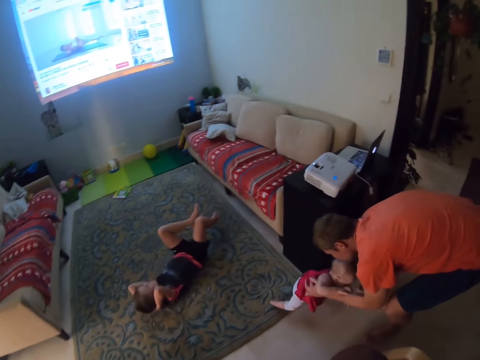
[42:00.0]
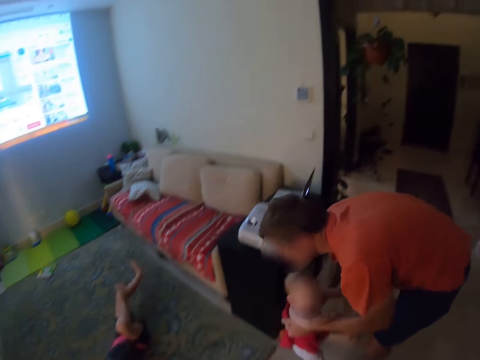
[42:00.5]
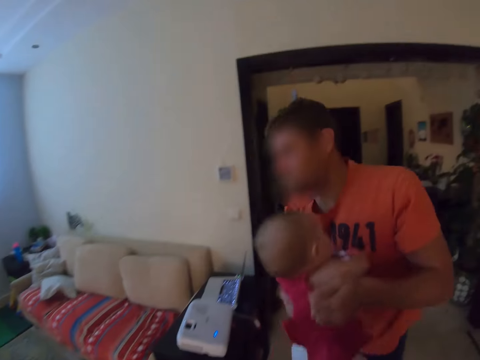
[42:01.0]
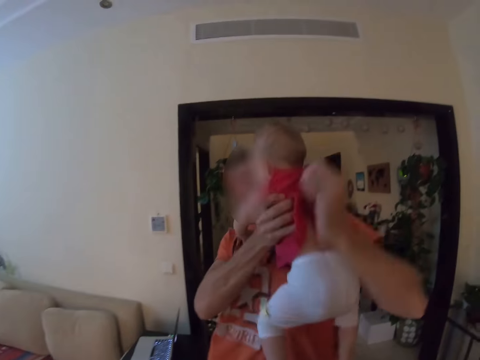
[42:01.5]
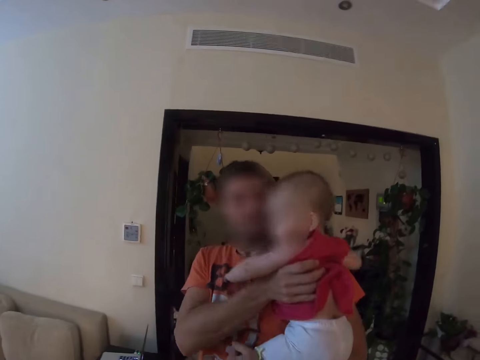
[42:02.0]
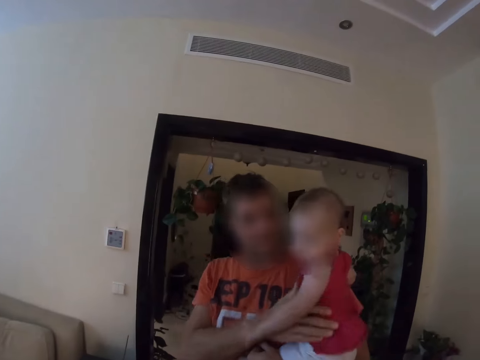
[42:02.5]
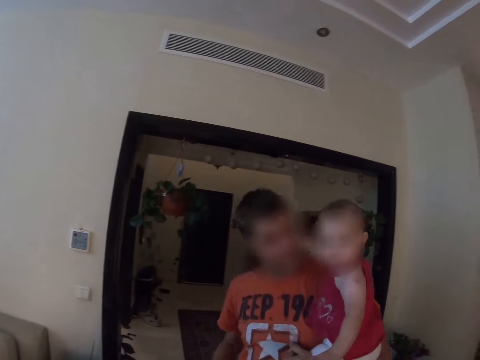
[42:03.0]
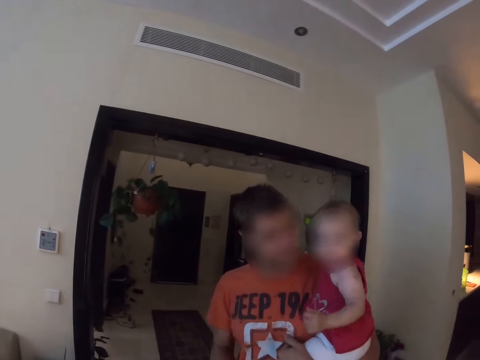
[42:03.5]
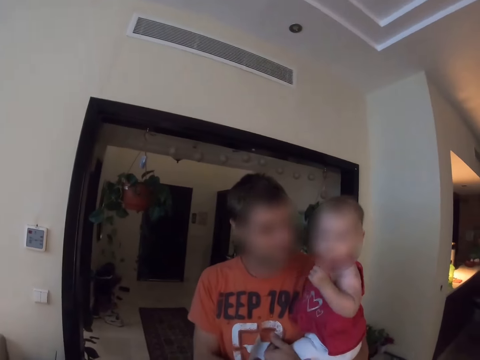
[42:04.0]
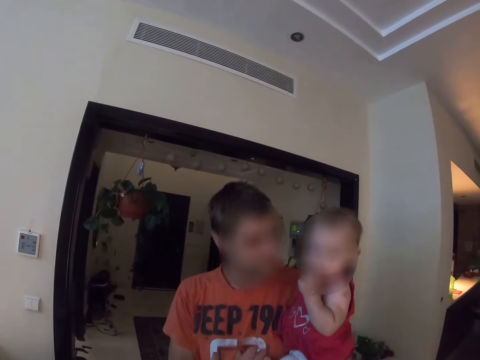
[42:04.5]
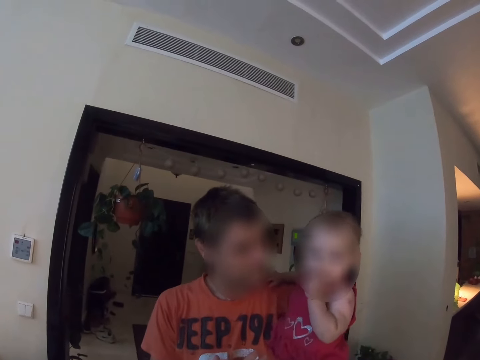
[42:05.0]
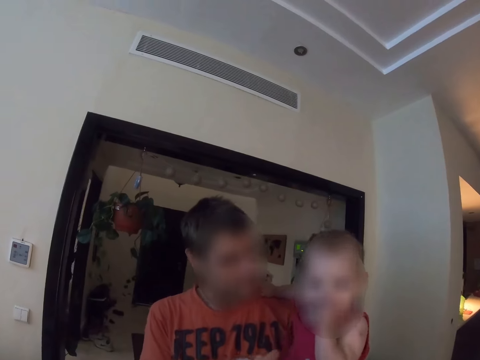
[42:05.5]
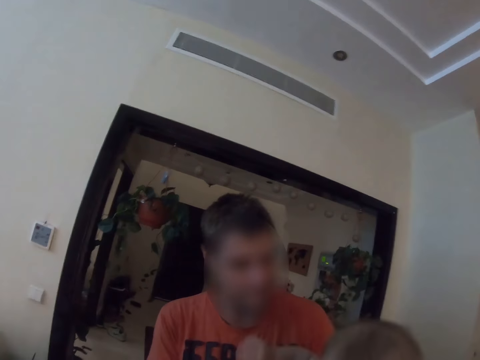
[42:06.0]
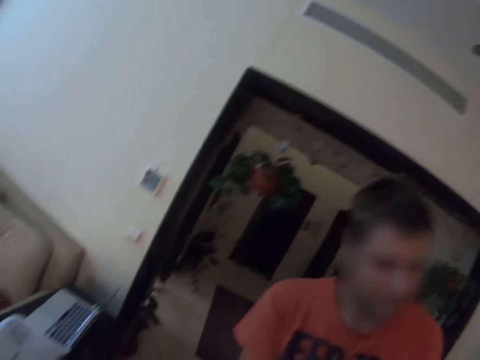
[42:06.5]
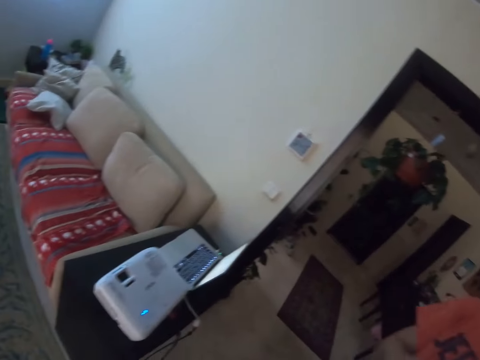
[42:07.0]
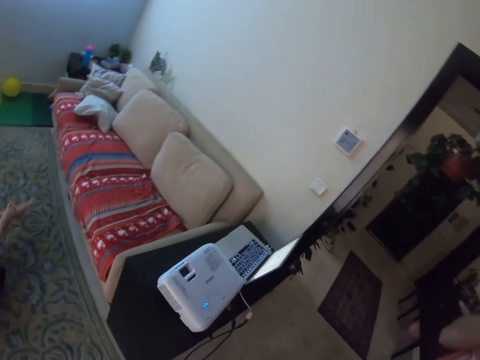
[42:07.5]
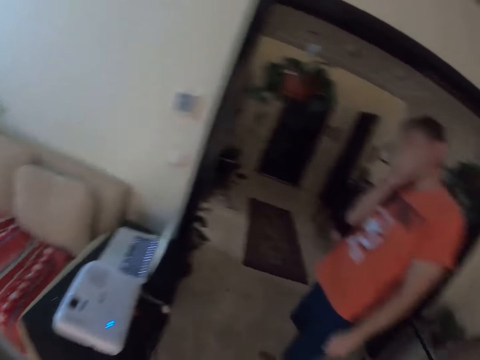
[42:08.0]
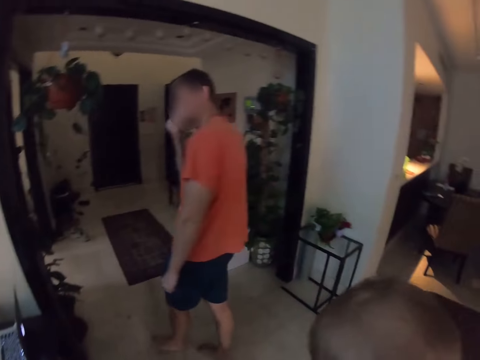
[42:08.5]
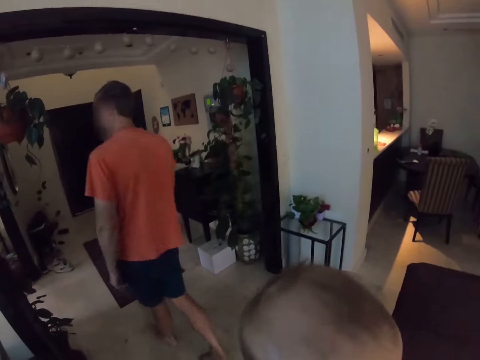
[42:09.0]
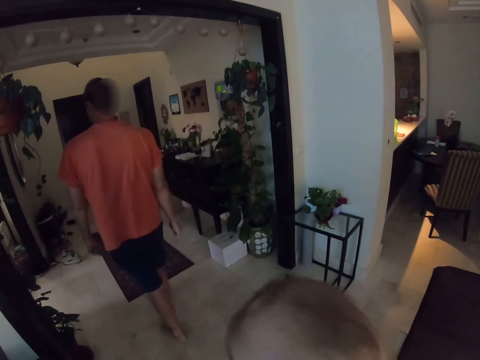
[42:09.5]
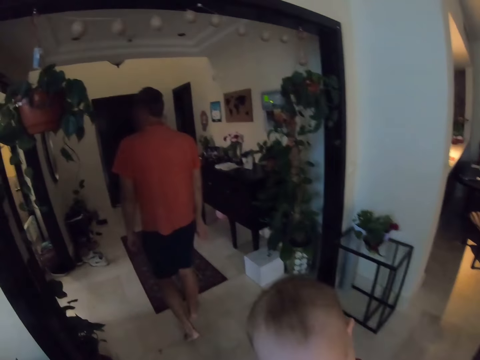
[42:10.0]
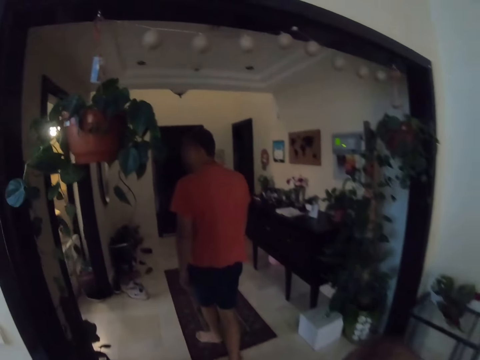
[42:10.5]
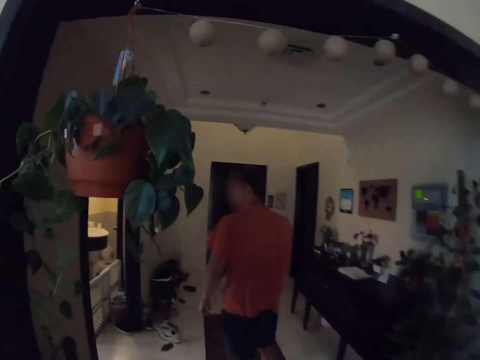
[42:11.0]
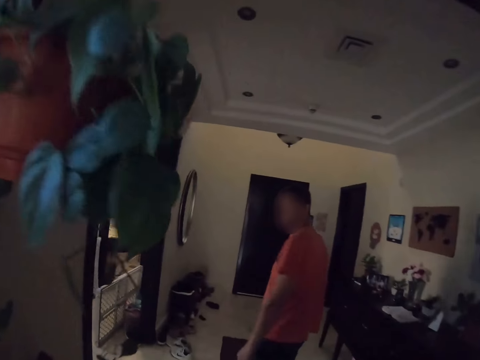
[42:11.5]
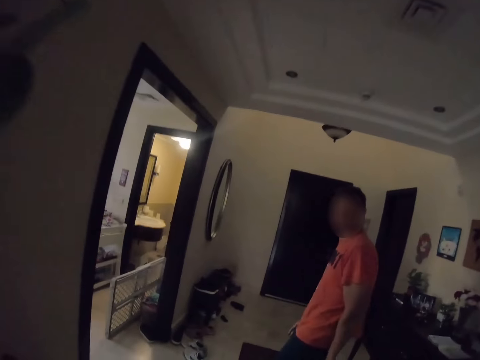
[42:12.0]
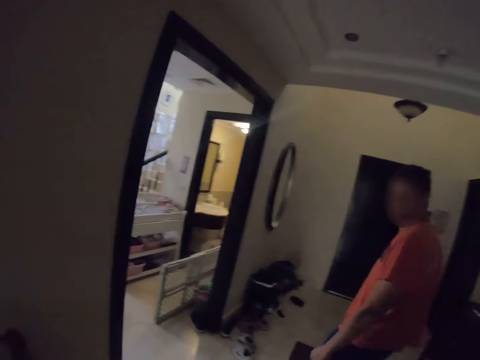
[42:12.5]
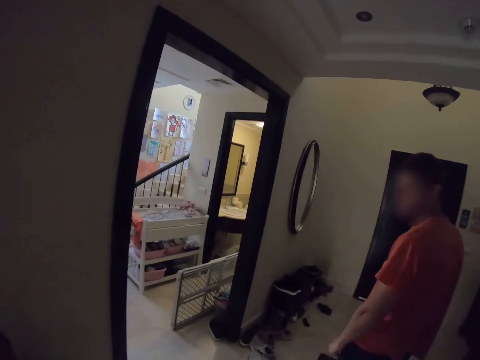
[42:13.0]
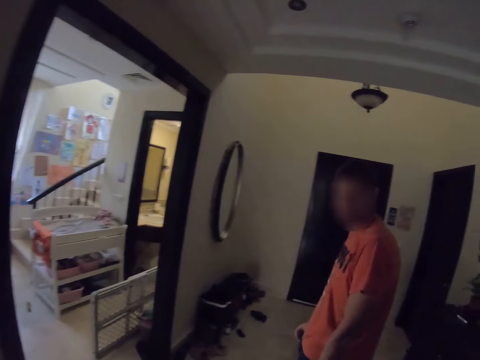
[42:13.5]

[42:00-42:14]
The man places the kid on the floor. The man walks. The camera wearer follows the man to a room.

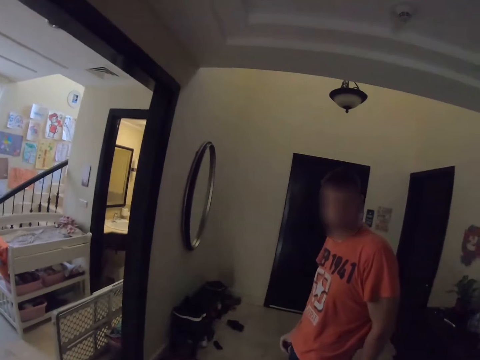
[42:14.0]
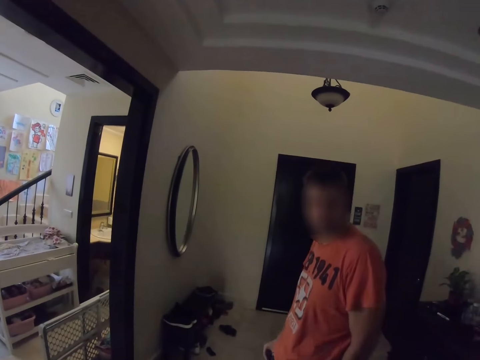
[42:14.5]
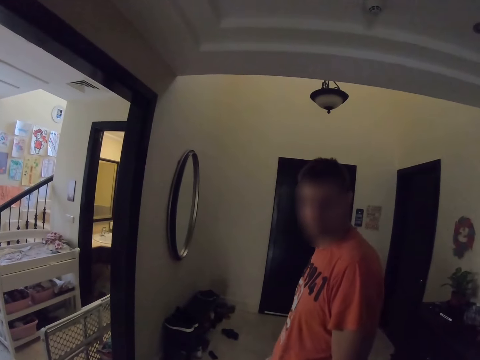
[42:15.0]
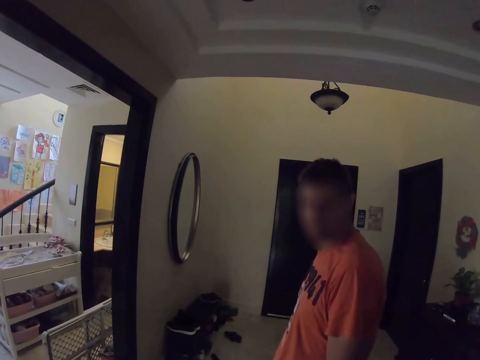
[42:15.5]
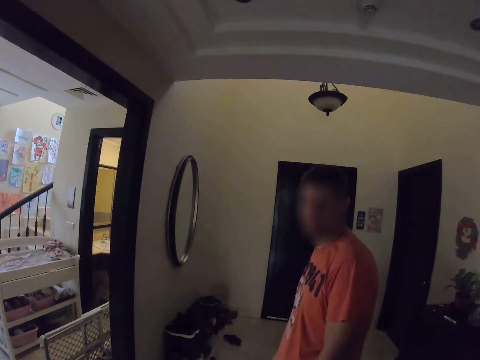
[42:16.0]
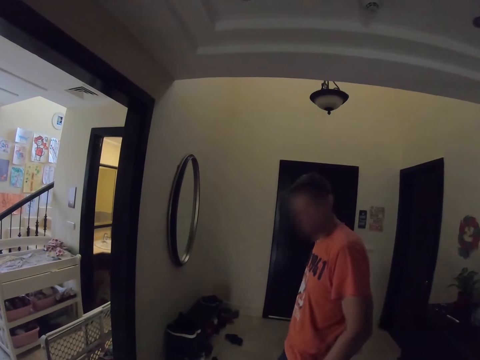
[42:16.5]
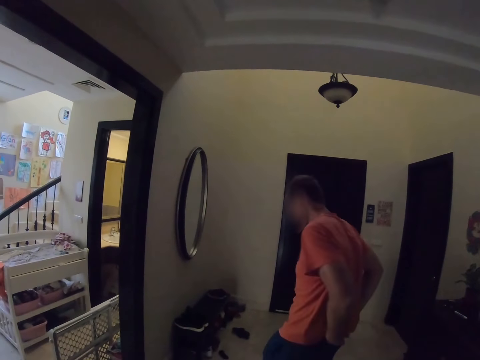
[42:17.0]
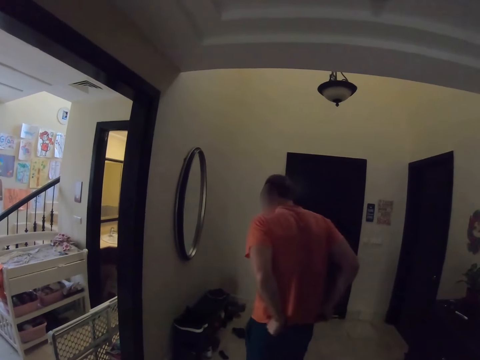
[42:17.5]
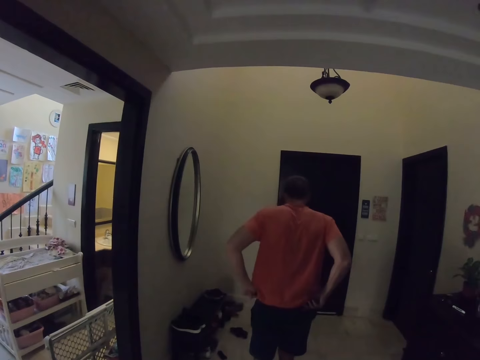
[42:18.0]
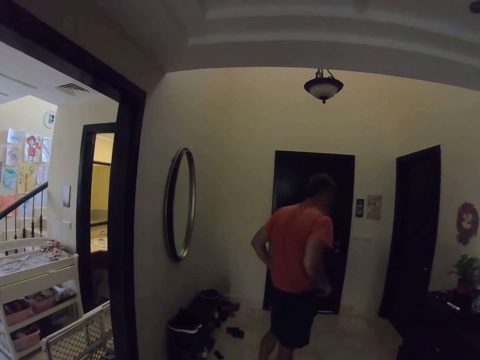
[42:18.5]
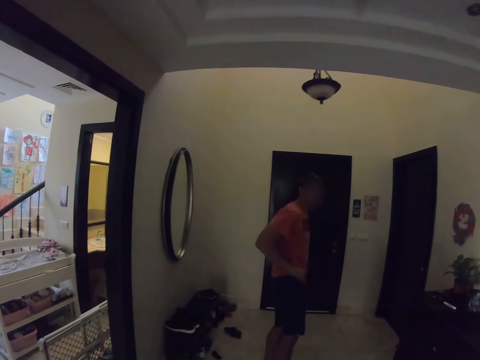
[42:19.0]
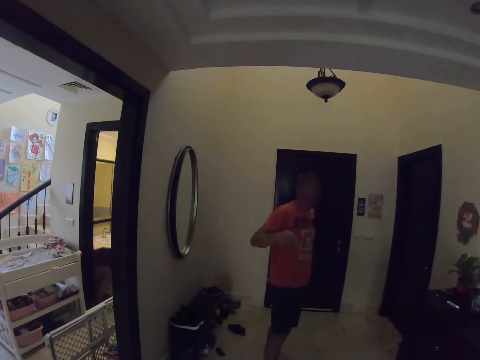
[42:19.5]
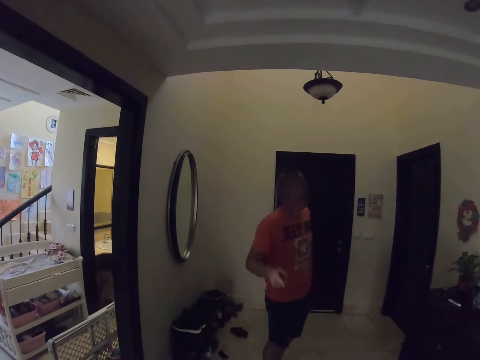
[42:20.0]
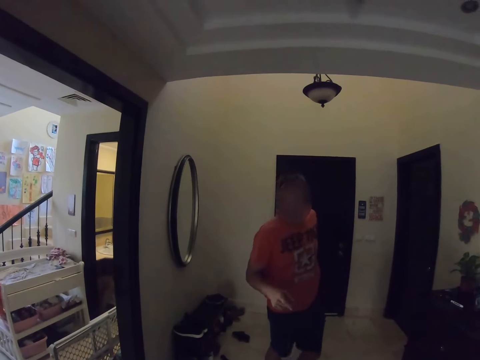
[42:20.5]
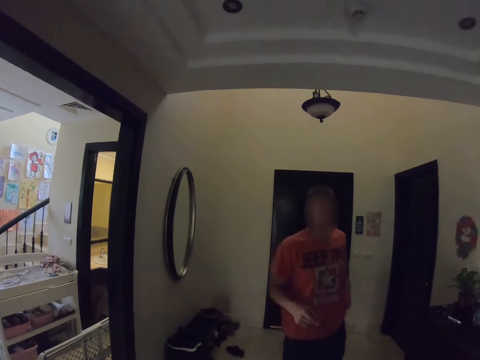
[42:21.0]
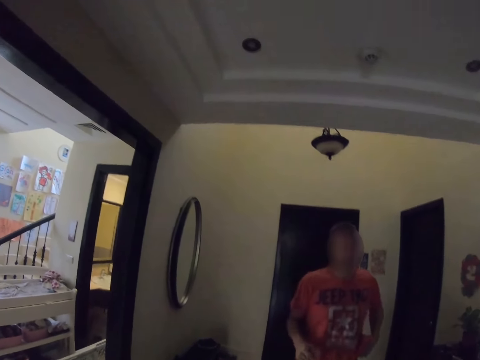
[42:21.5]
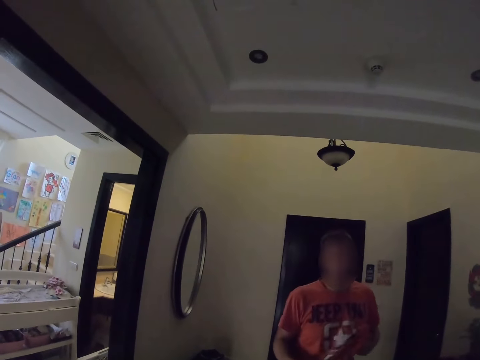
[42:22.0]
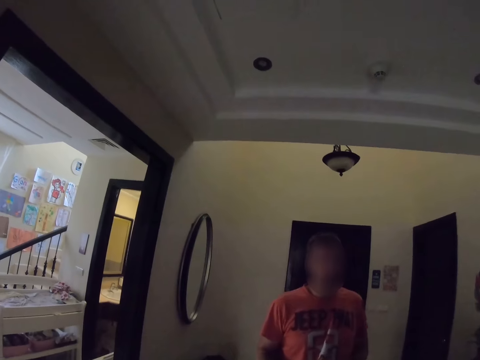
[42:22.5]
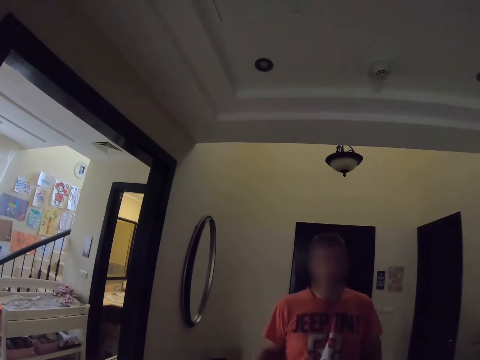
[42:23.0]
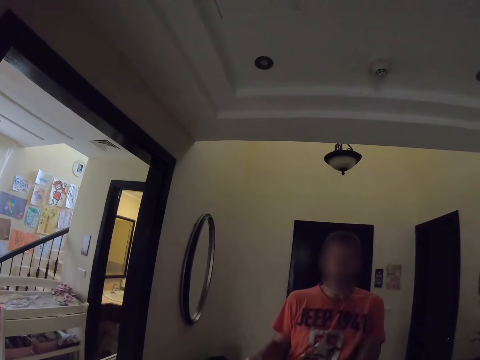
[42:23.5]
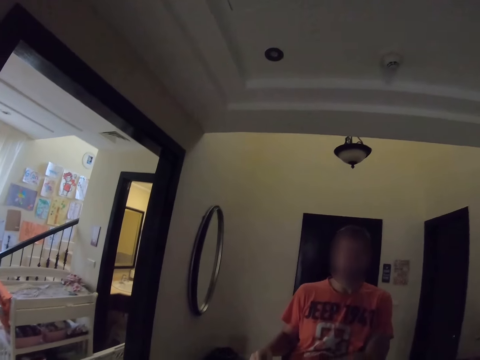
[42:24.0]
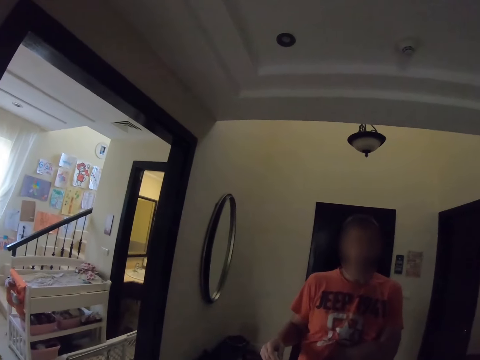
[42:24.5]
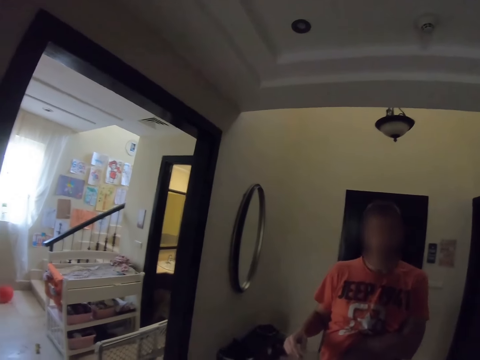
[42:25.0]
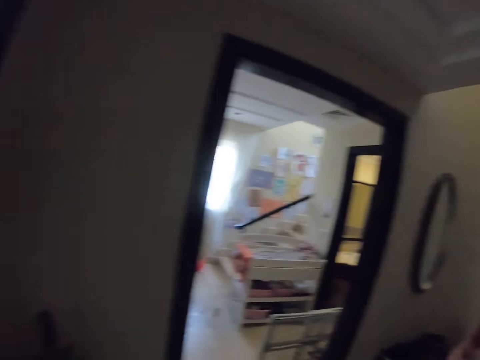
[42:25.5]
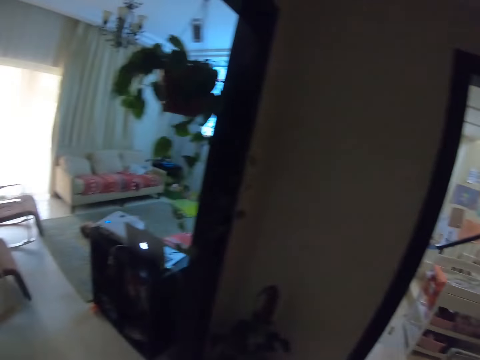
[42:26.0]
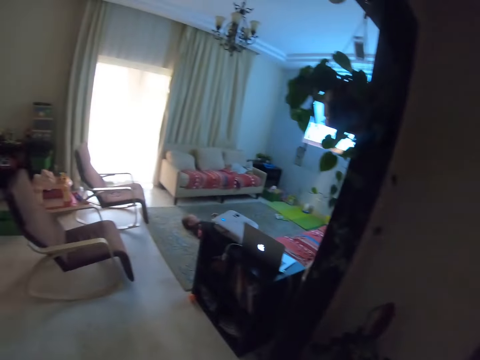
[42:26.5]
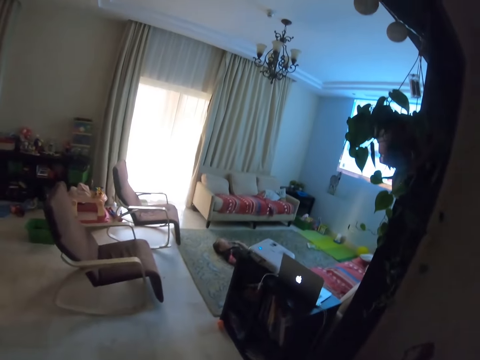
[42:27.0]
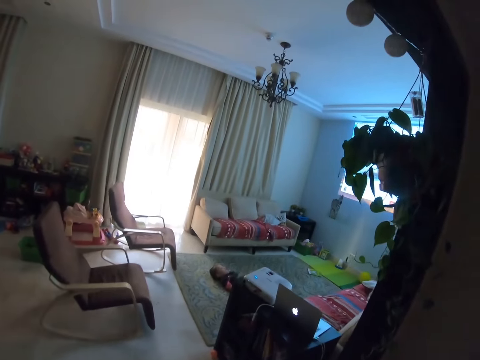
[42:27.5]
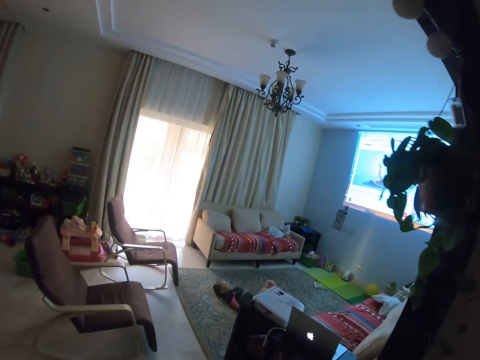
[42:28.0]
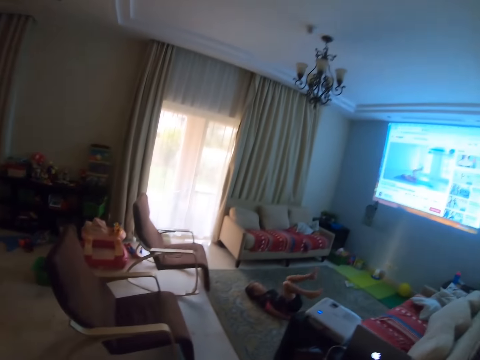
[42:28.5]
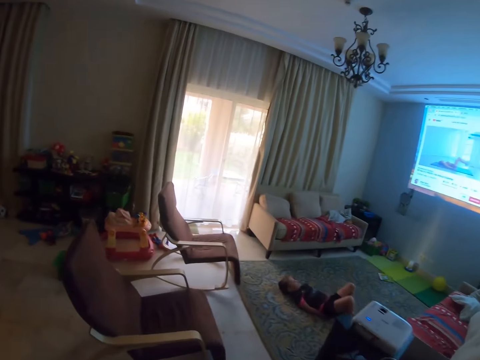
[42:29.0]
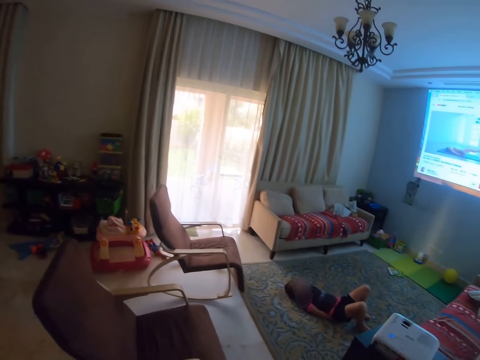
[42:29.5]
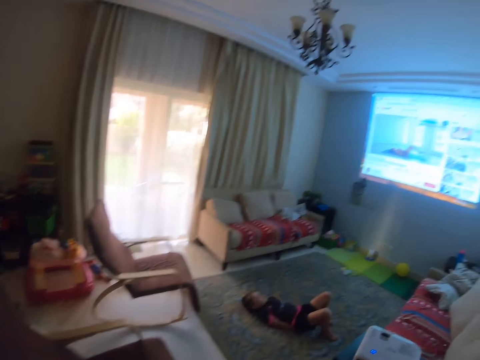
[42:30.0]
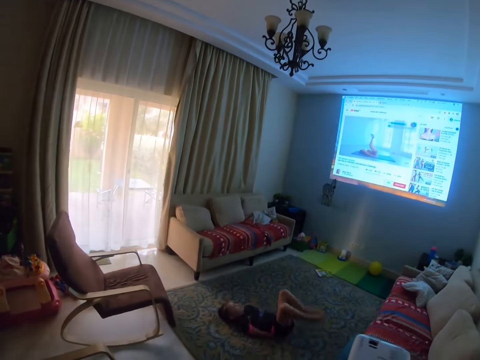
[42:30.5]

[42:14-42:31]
The man looks at the camera wearer. The camera wearer looks at the room. The man walks and interacts with the camera wearer. The camera wearer walks.
